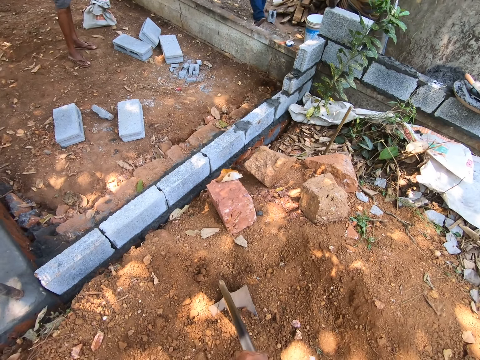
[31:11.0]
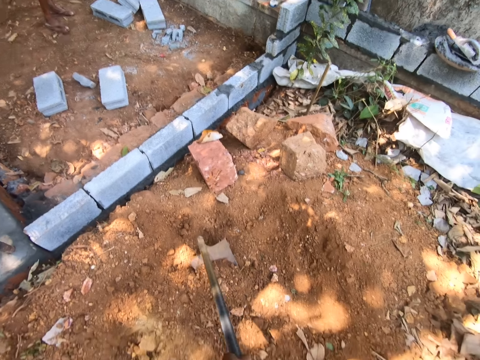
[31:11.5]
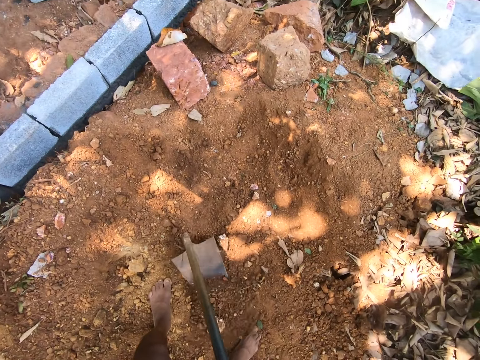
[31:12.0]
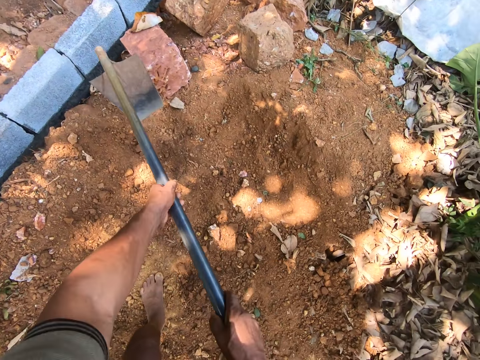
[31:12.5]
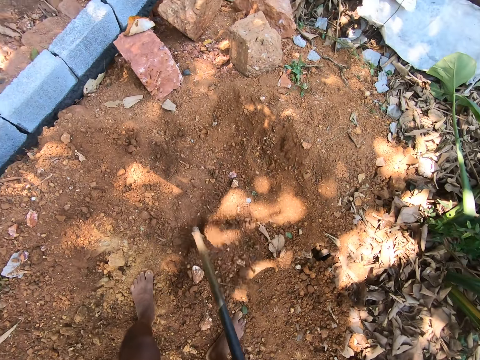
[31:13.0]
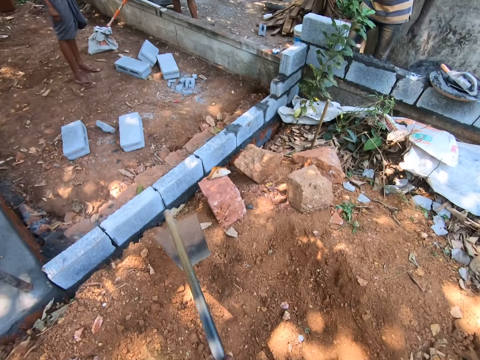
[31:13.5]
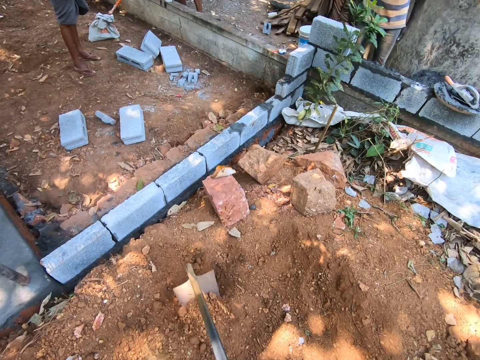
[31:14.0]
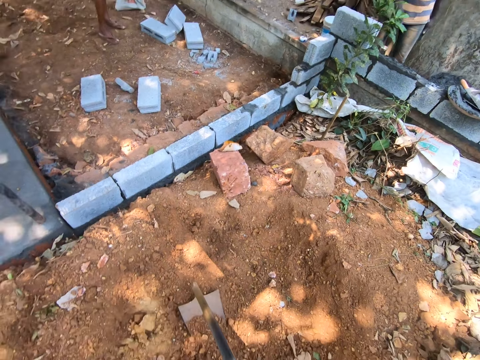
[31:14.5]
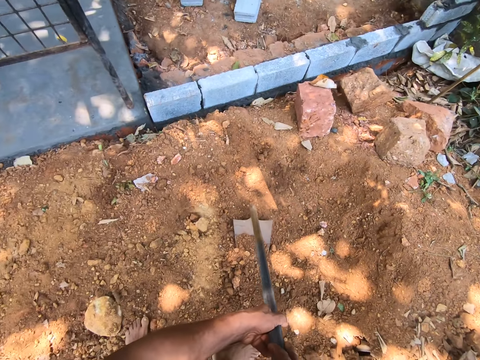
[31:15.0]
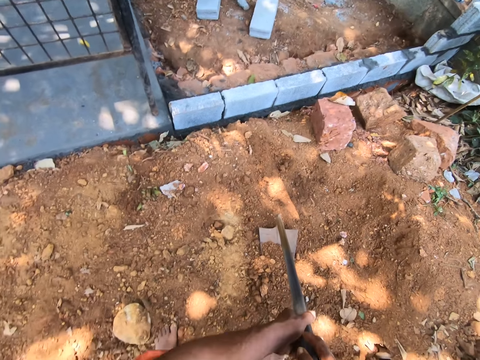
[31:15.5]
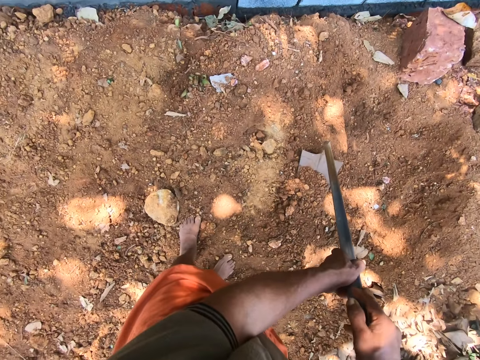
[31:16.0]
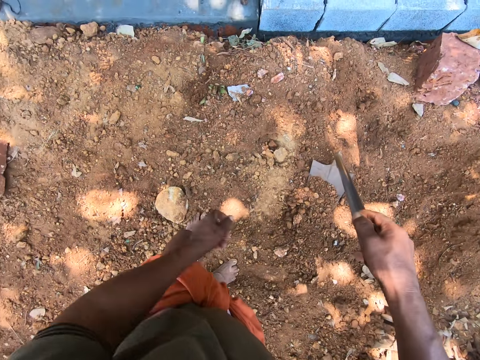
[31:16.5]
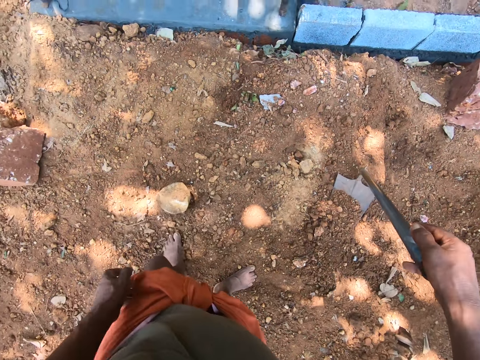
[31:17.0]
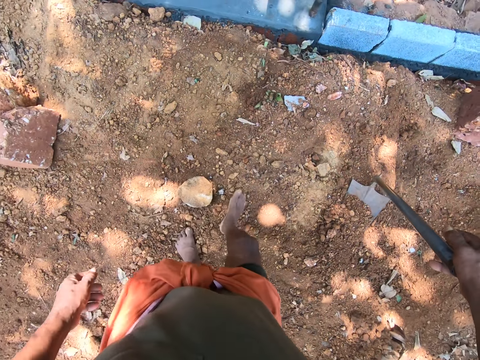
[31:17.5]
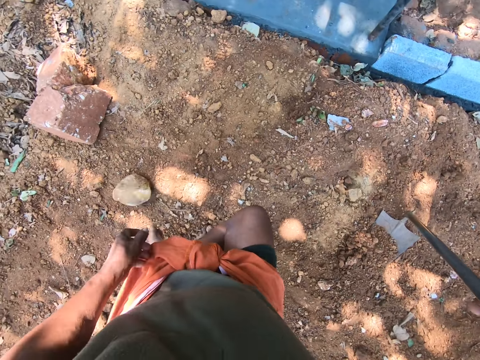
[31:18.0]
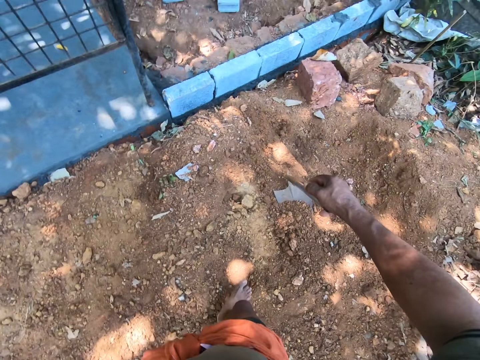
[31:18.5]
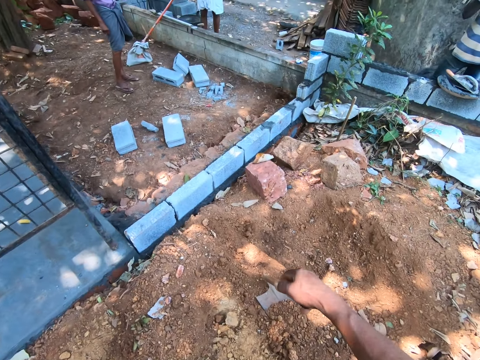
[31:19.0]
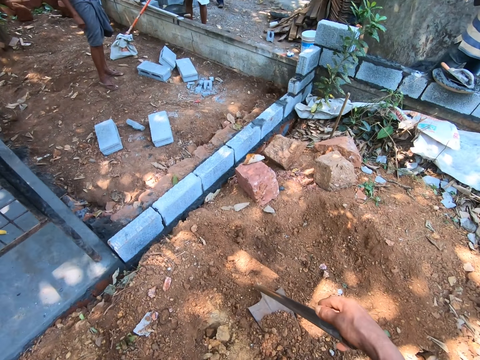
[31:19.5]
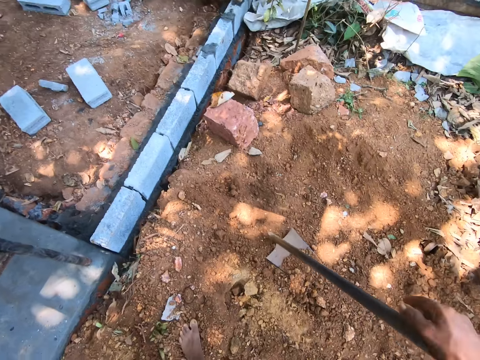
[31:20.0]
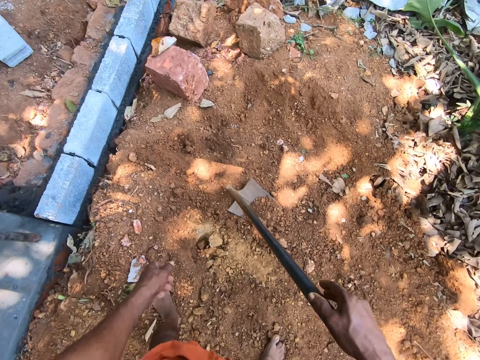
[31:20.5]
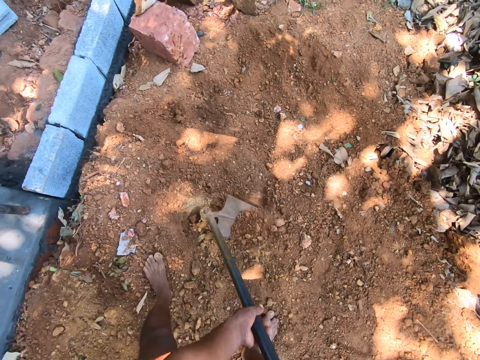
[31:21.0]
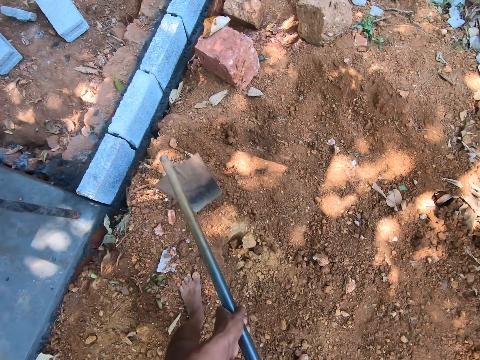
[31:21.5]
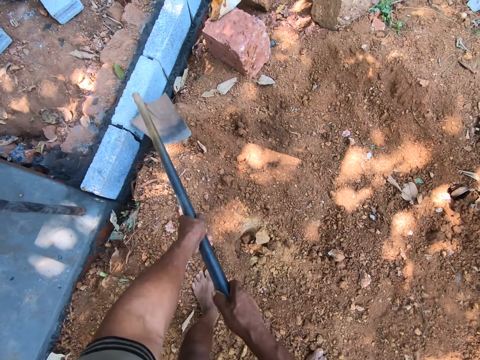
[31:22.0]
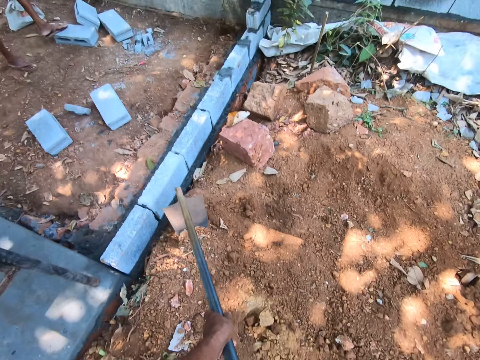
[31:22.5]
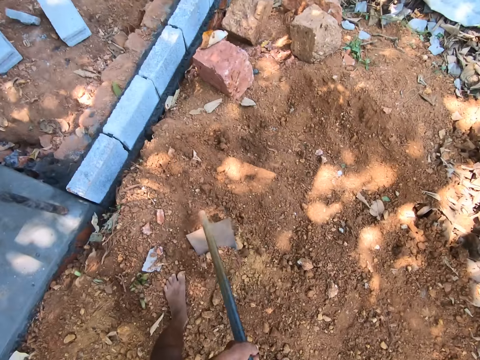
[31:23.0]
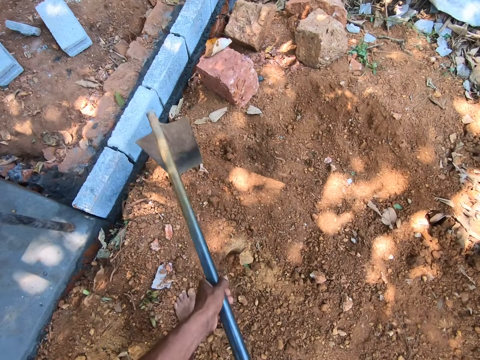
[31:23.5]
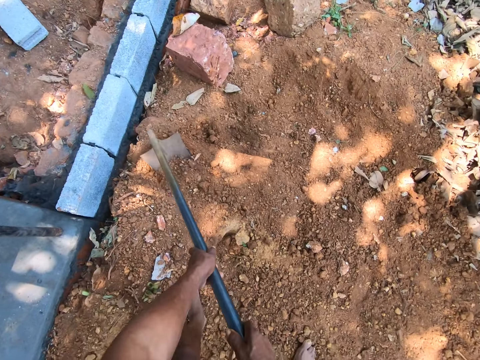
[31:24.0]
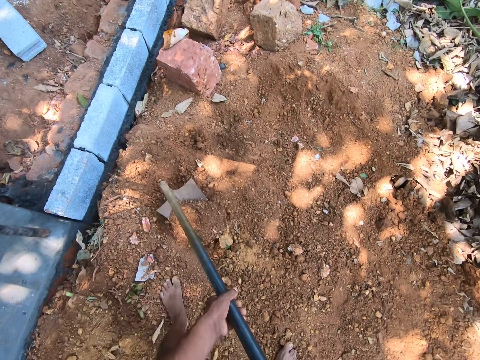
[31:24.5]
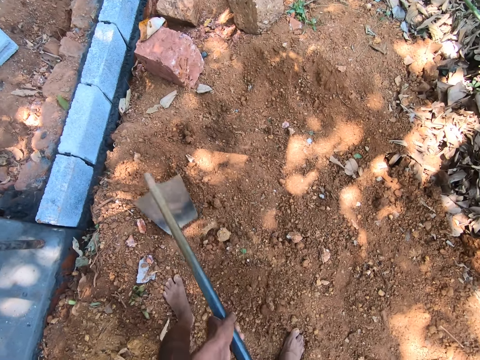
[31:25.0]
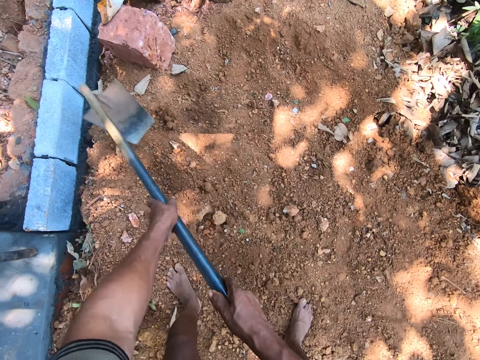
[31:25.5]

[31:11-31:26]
The camera wearer spreads the soil with the hoe in his hands. He holds the hoe with his right hand. He moves a stone with his feet. He digs with the hoe. He spreads the soil with the hoe in his hands.

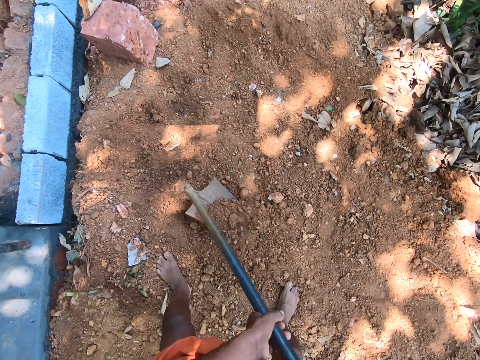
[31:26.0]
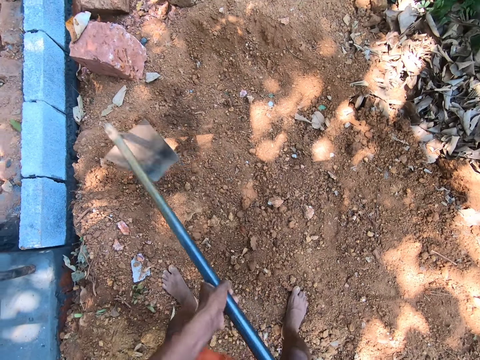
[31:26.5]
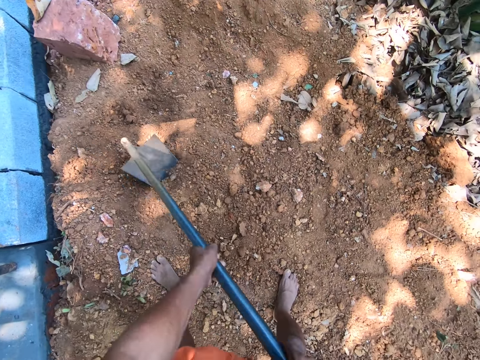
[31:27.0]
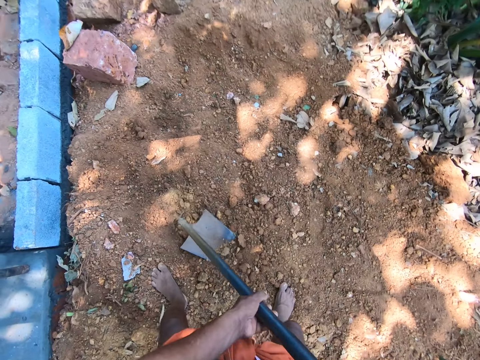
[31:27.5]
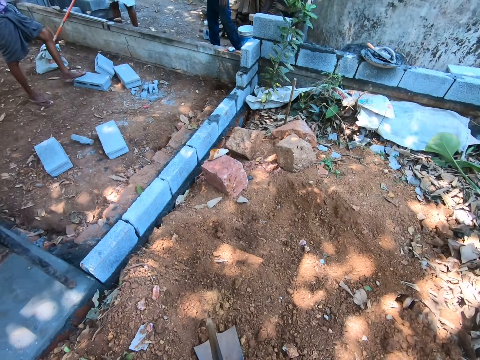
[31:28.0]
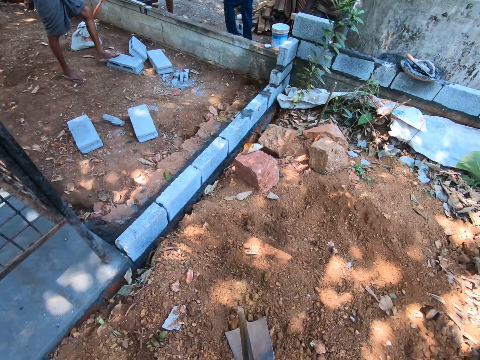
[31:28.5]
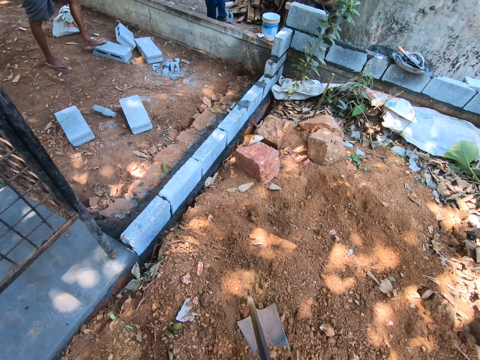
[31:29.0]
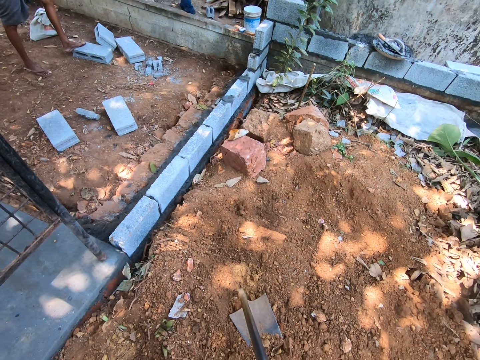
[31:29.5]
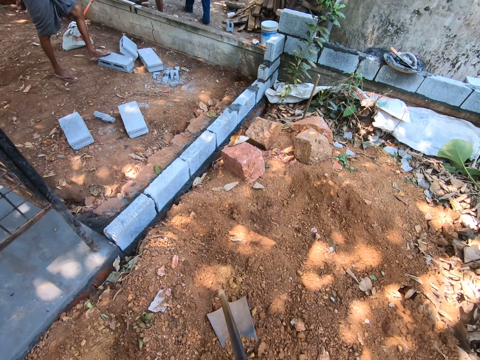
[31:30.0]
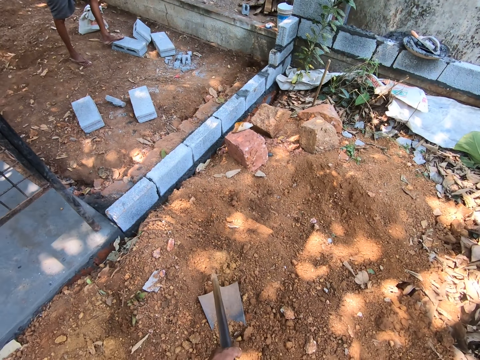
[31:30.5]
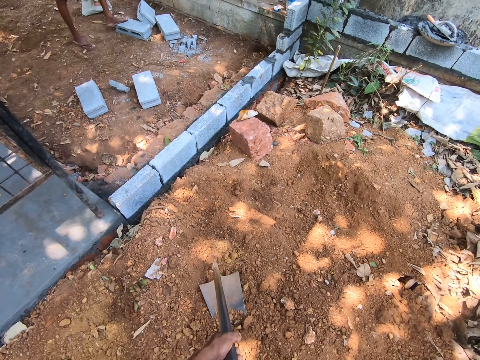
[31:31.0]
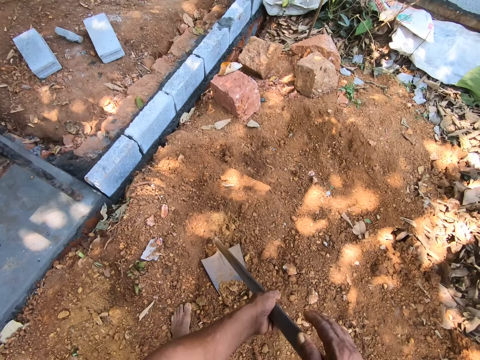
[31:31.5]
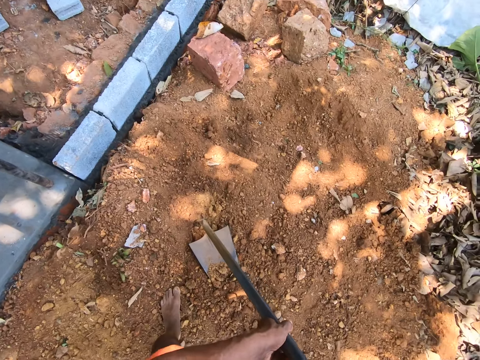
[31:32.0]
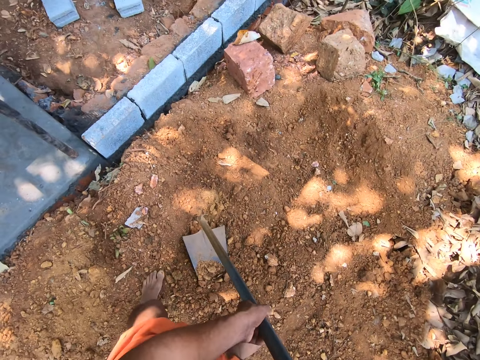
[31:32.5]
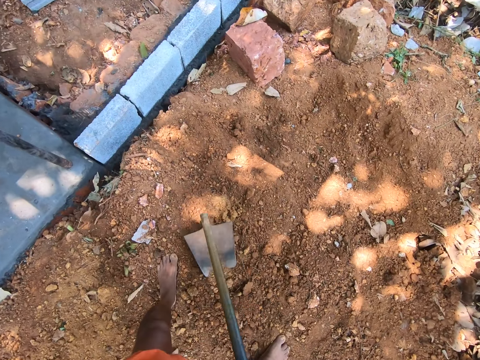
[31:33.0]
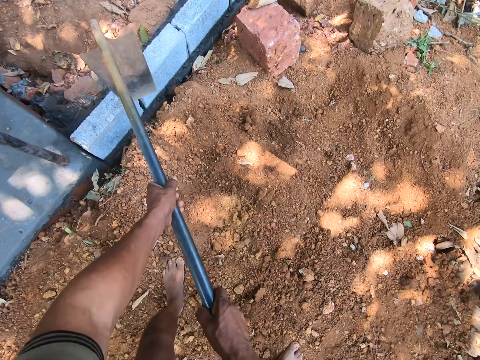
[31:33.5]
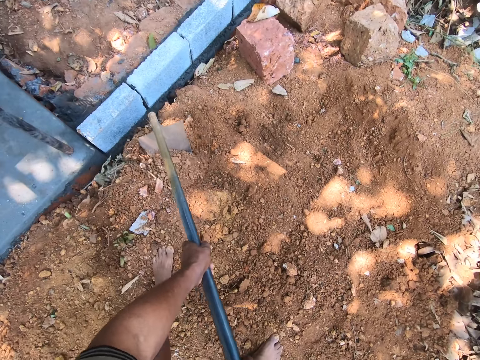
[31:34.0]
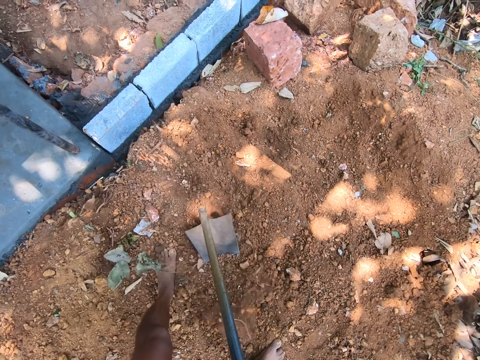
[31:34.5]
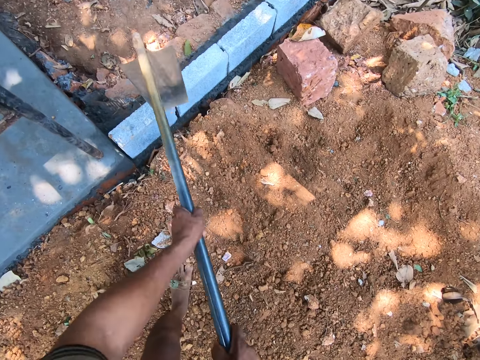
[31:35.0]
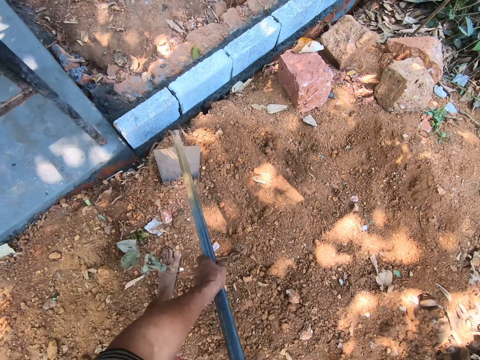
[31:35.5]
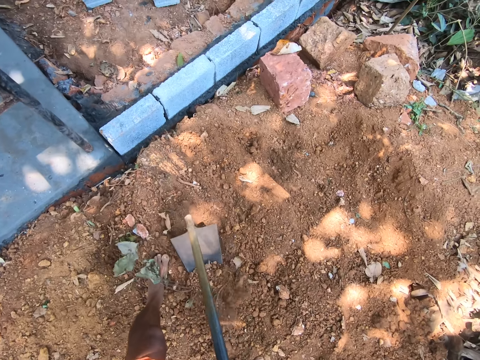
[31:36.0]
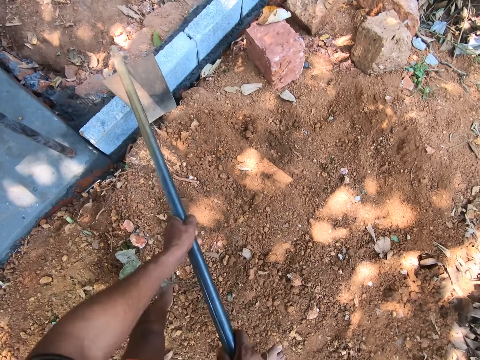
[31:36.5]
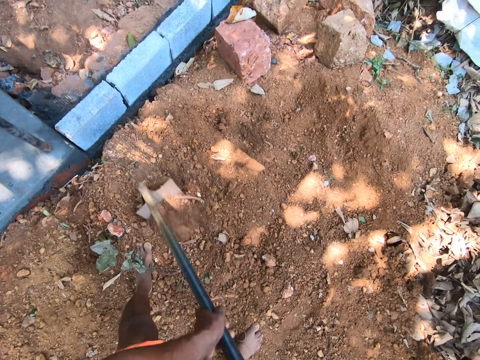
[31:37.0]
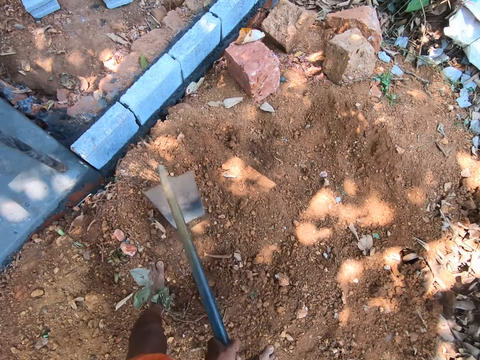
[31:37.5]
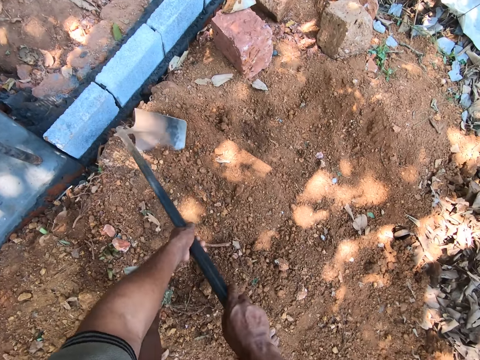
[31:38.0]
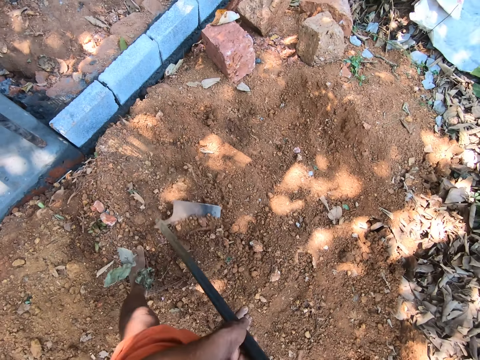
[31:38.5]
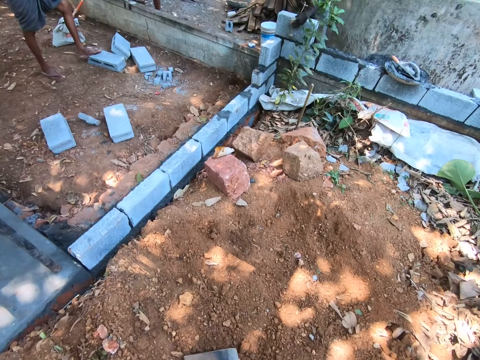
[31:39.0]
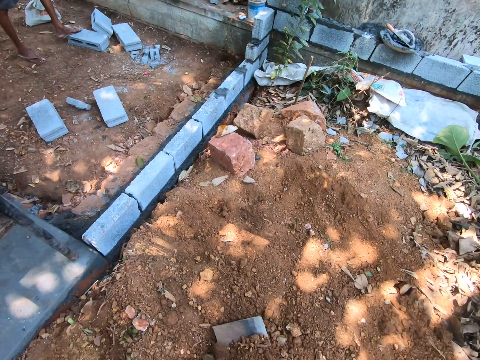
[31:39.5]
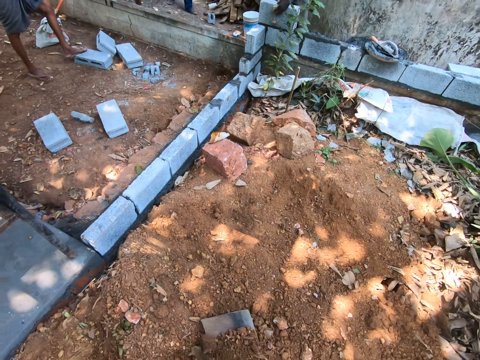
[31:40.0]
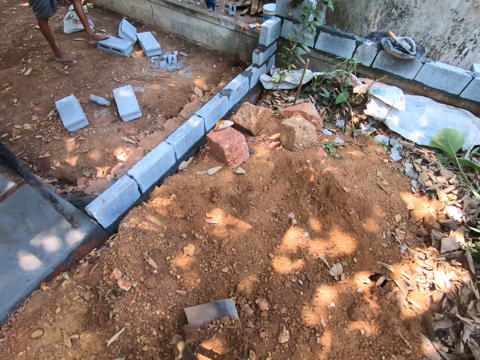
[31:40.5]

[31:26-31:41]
The camera wearer holds the hoe with his right hand. He spreads the soil with the hoe in his hands.
